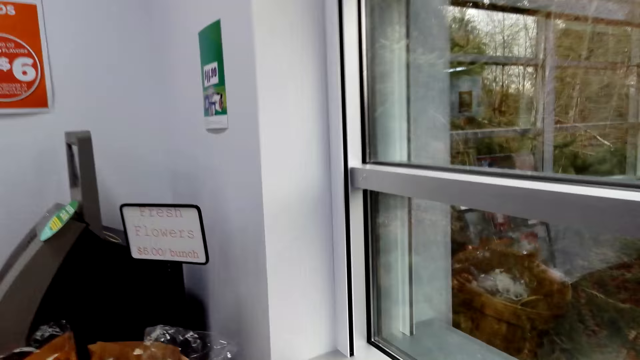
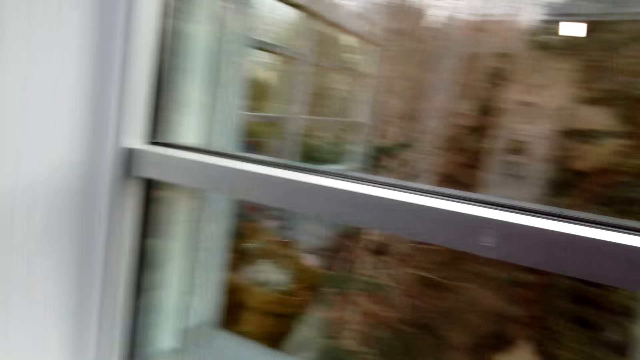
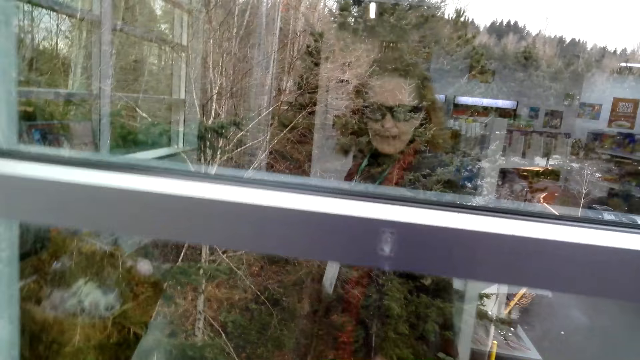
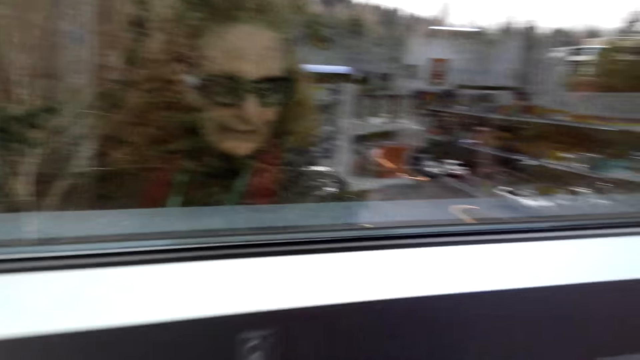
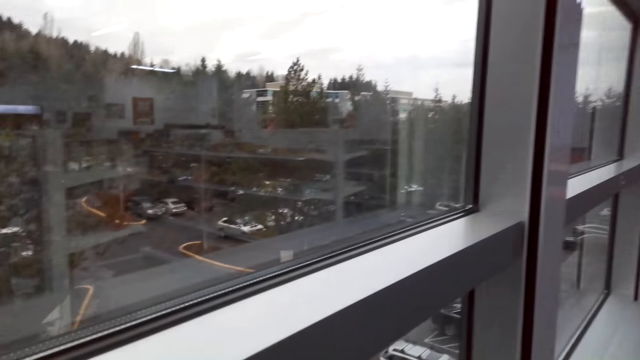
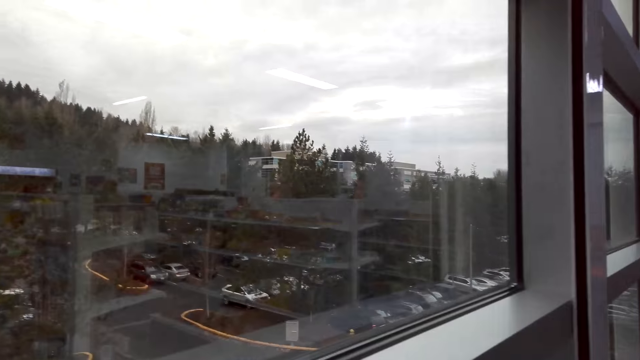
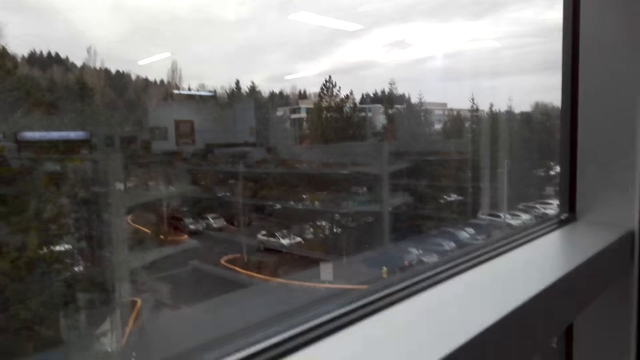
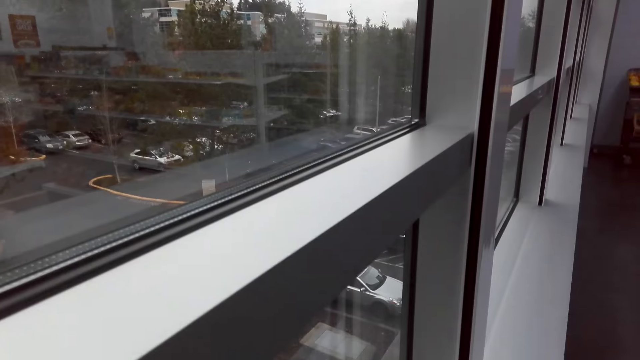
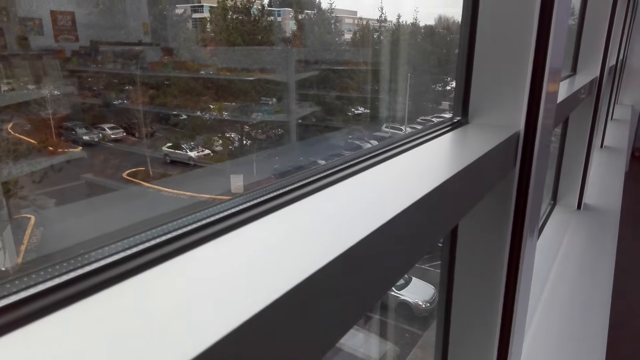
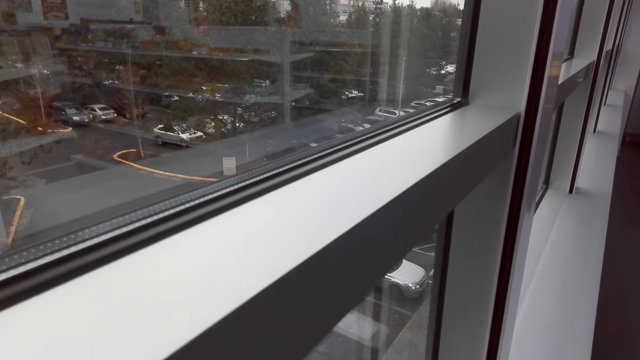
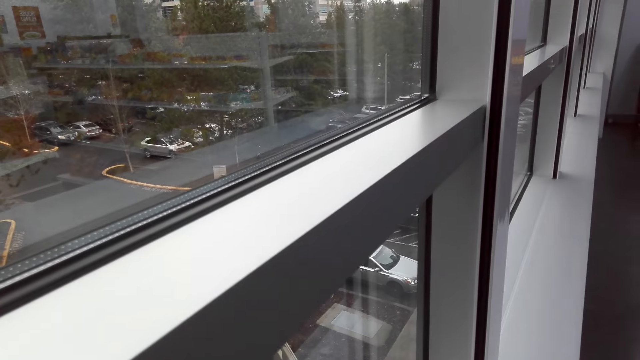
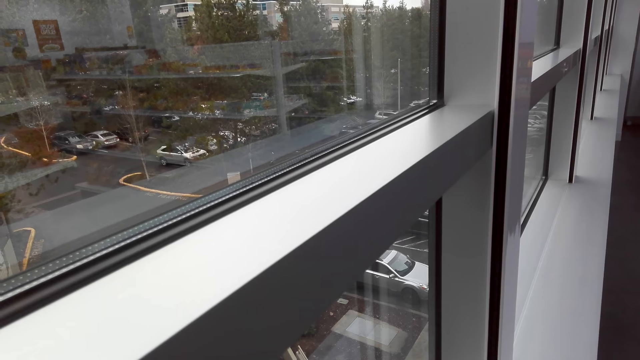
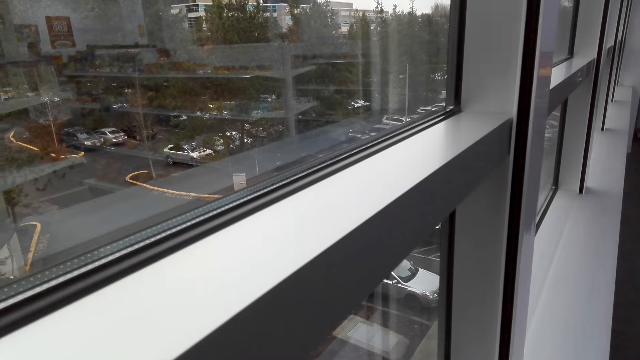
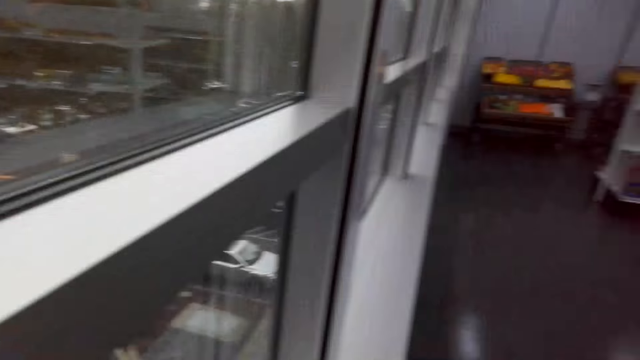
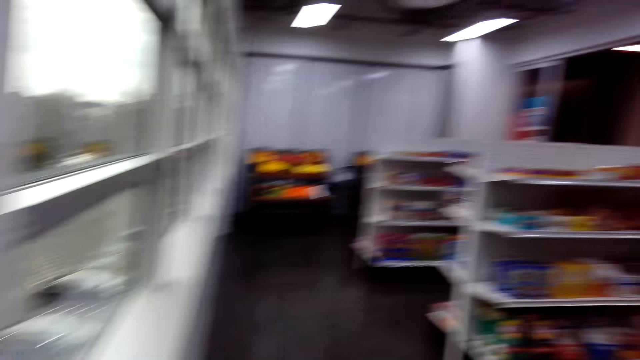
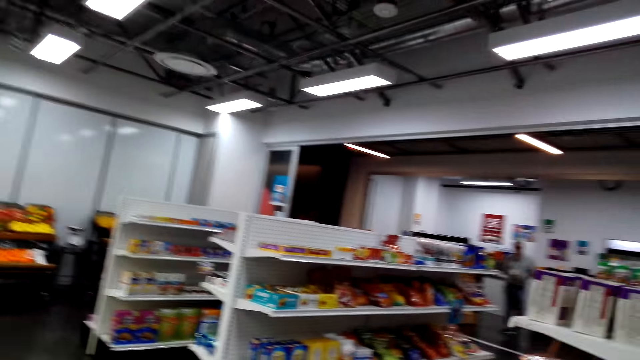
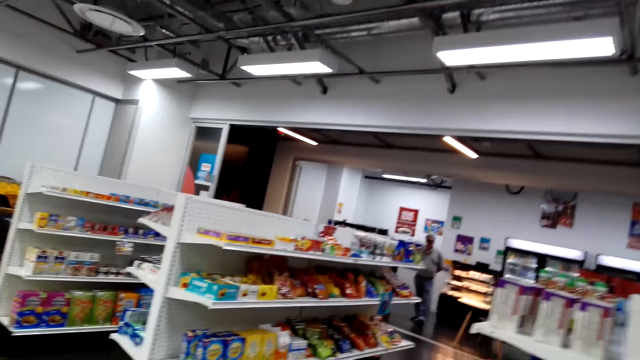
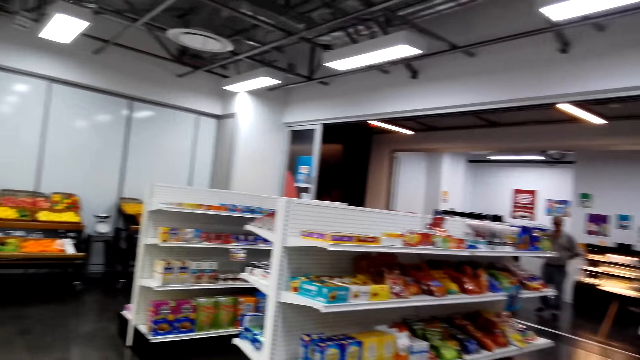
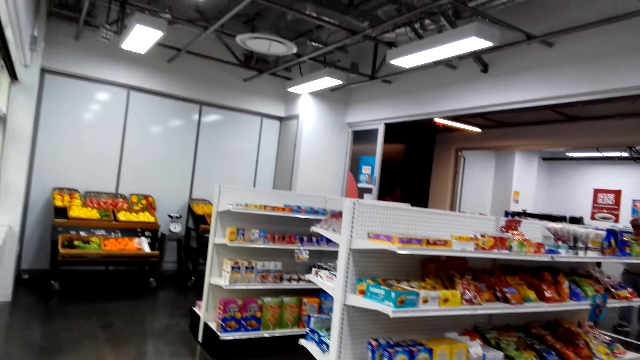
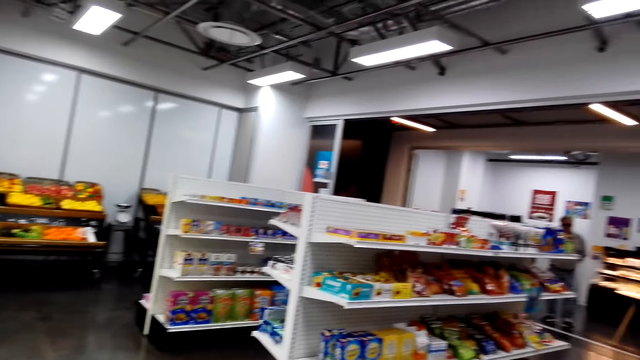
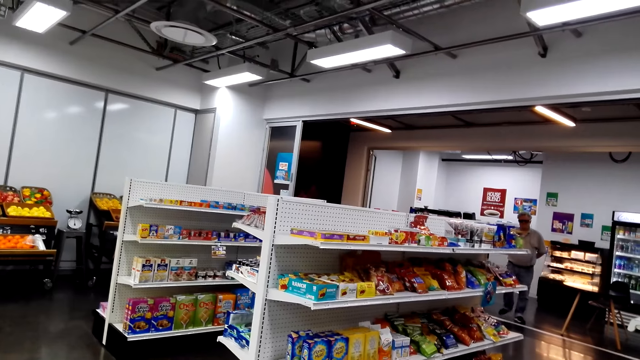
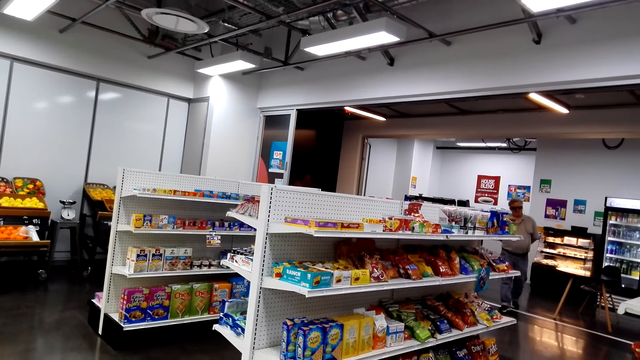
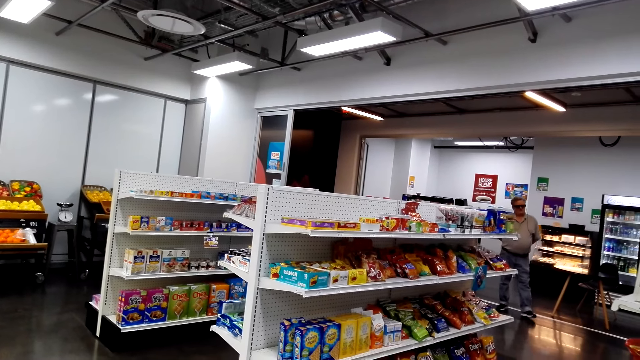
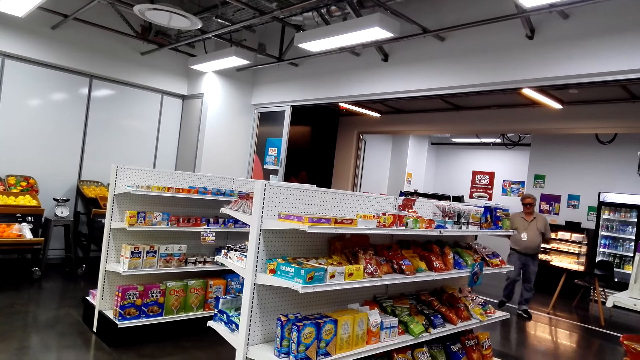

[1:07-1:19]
The camera wearer looks outside the window. They stand near the window in the store. A man walks around the store.

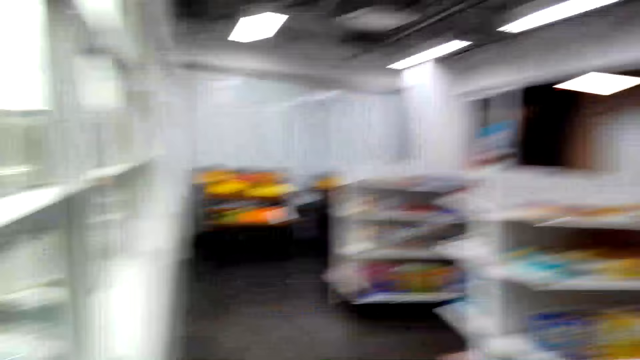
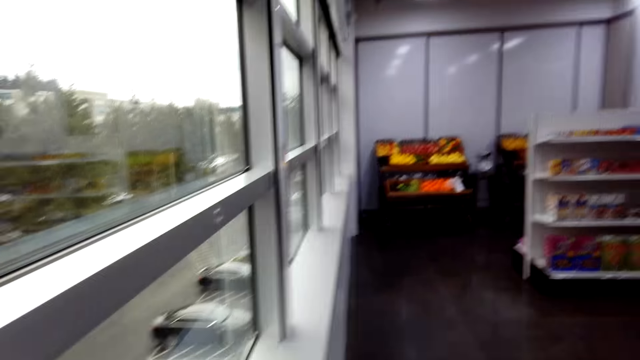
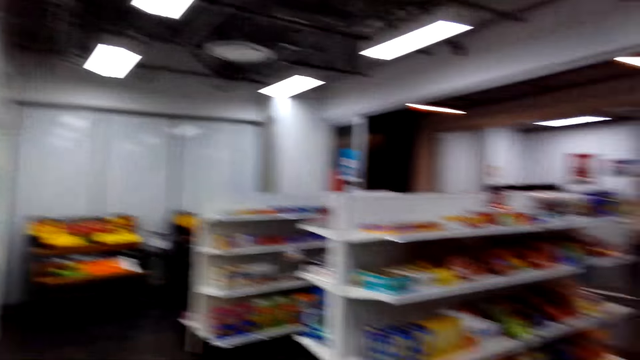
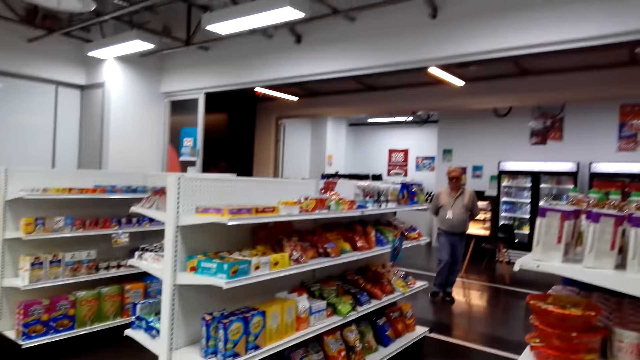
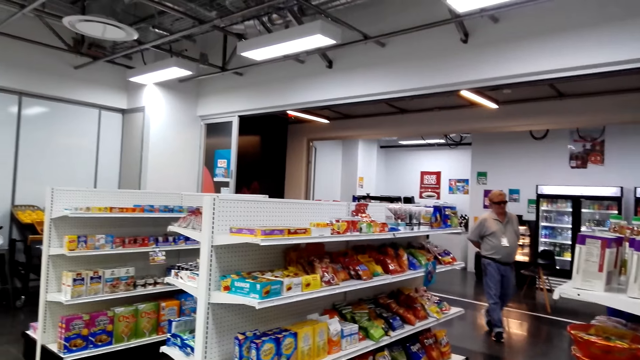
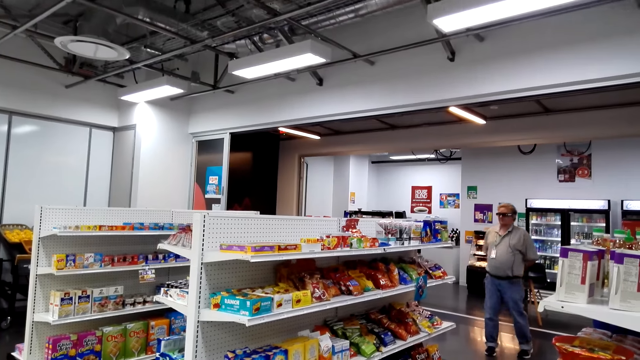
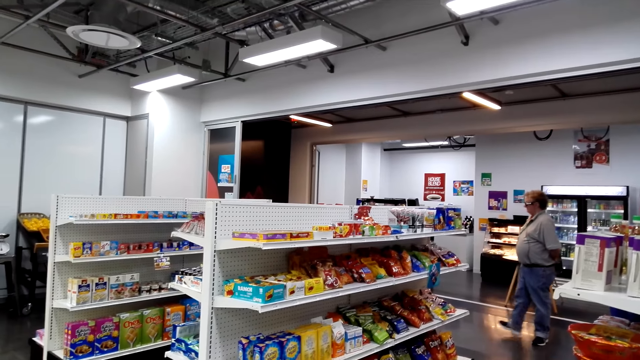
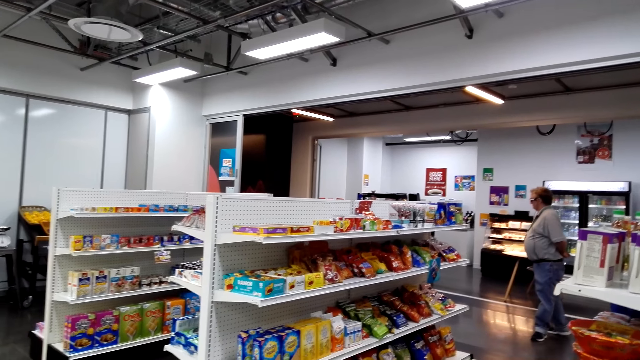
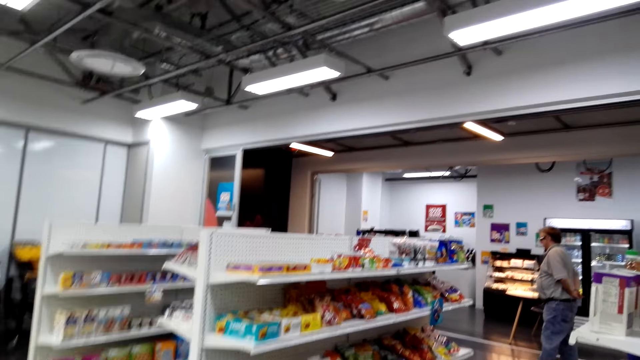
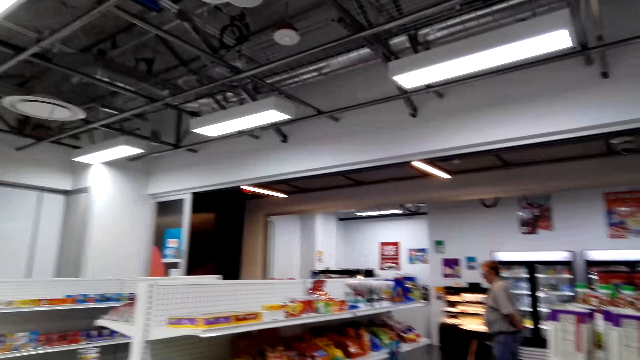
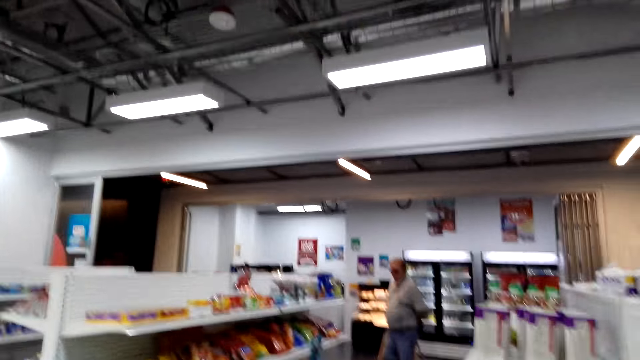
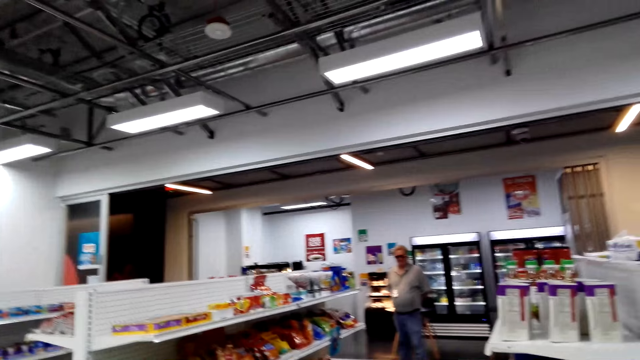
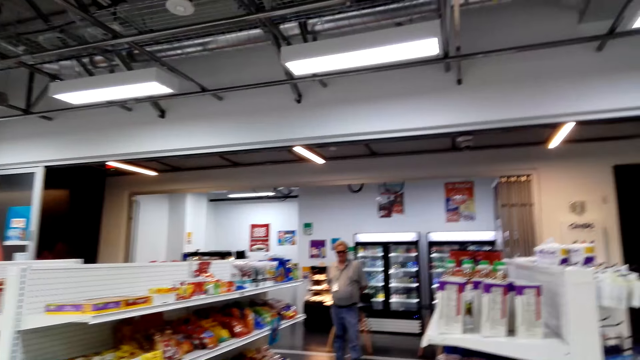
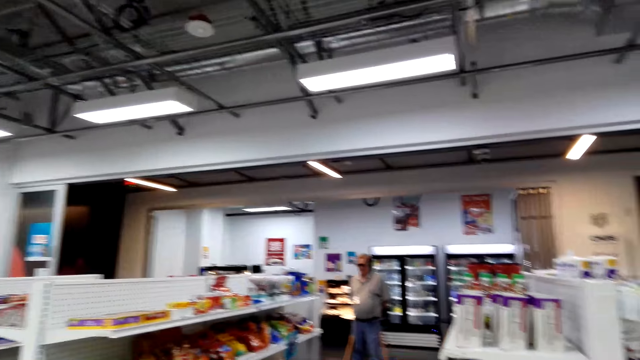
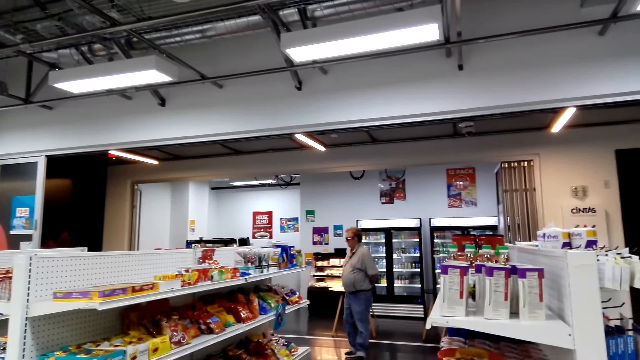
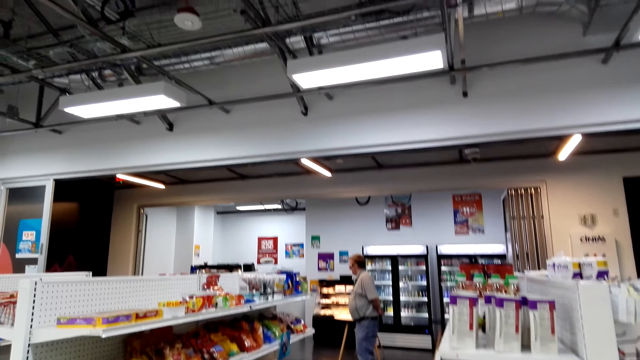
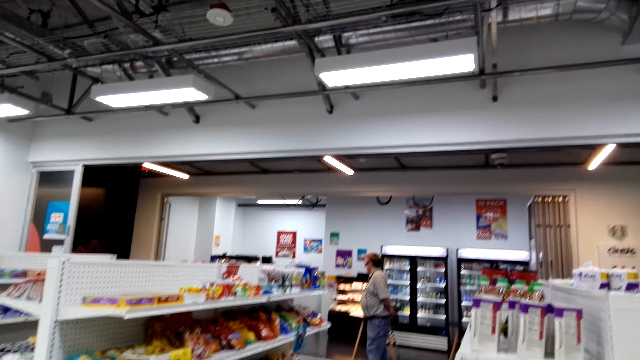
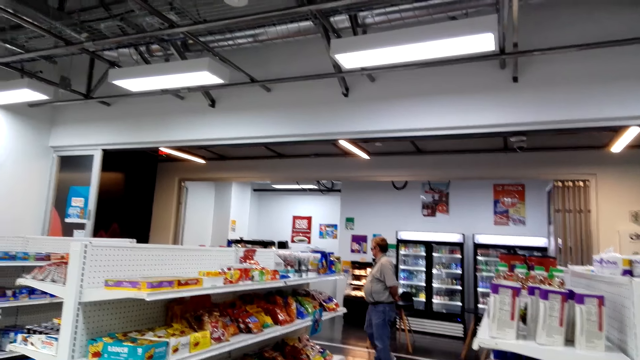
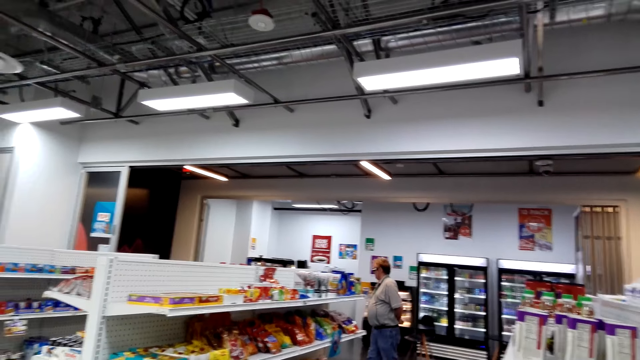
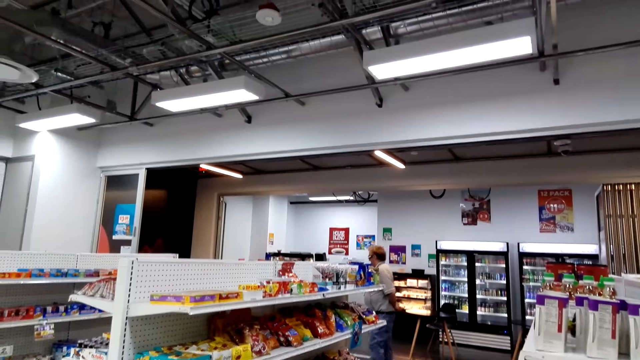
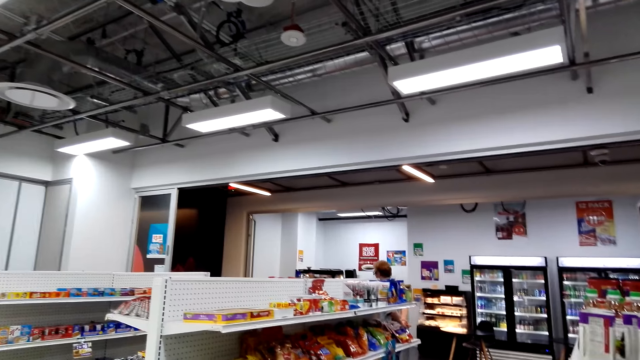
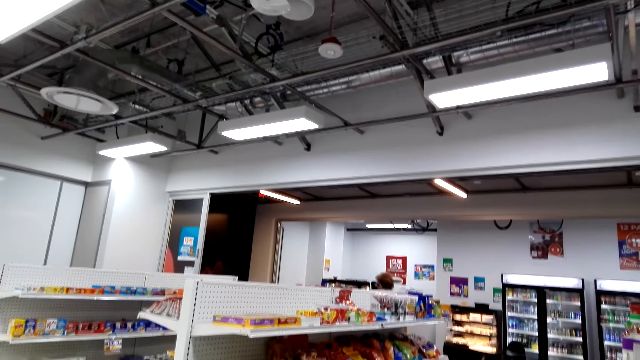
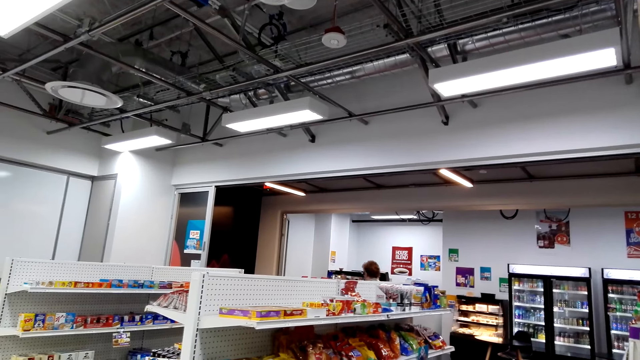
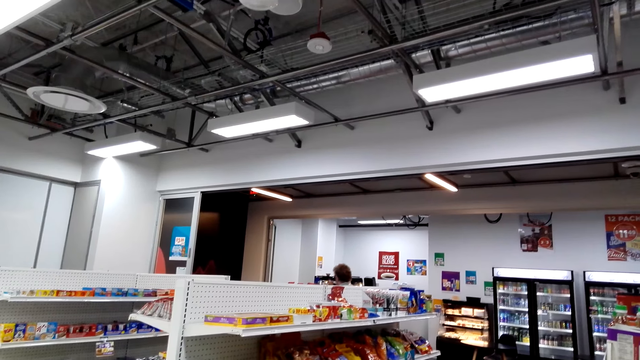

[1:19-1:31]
A man stands in the store and walks around the store.
